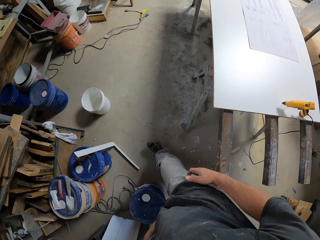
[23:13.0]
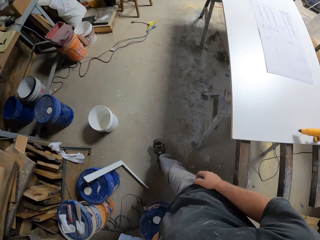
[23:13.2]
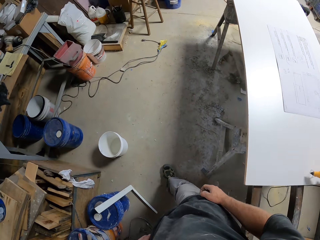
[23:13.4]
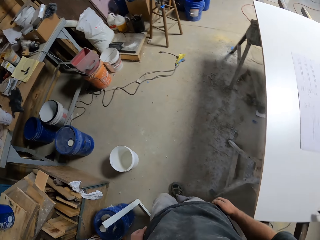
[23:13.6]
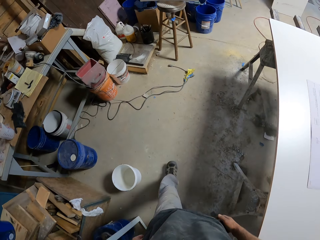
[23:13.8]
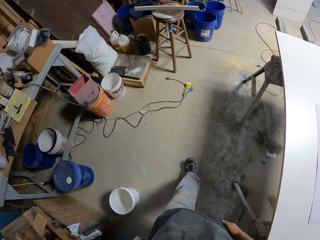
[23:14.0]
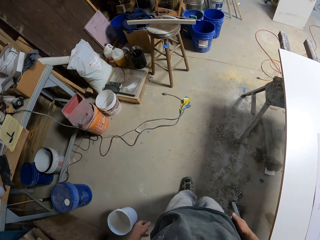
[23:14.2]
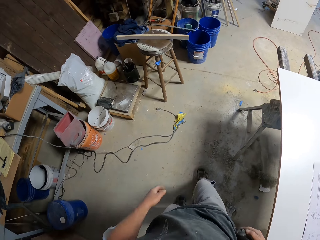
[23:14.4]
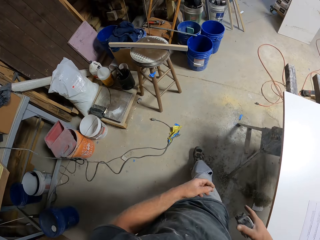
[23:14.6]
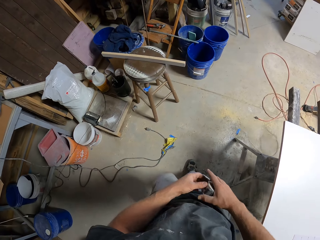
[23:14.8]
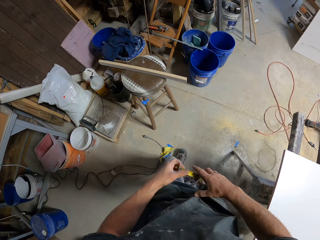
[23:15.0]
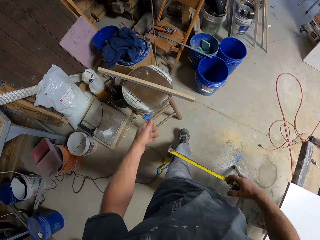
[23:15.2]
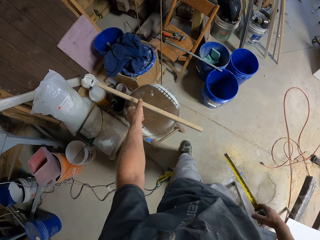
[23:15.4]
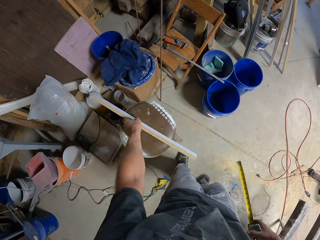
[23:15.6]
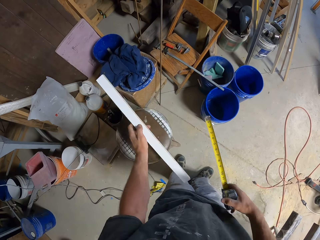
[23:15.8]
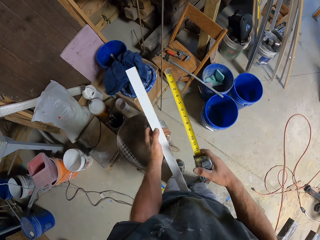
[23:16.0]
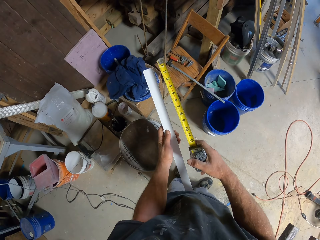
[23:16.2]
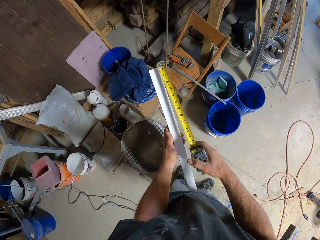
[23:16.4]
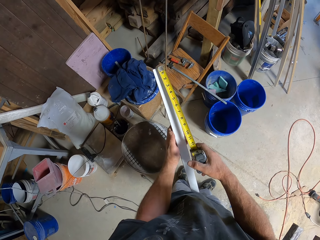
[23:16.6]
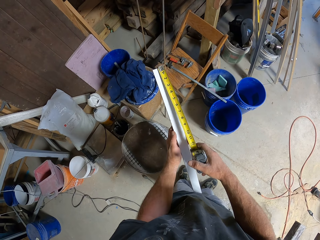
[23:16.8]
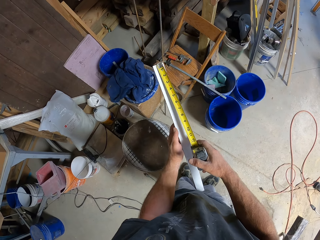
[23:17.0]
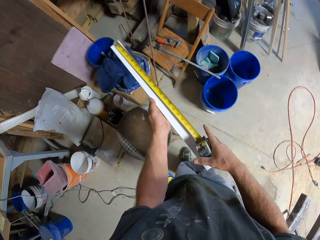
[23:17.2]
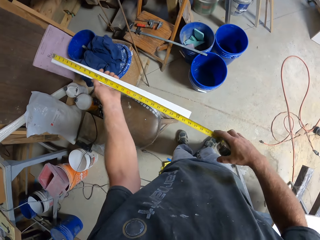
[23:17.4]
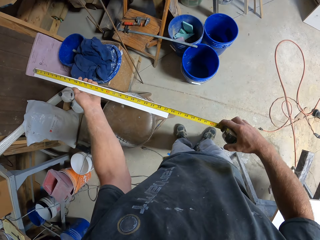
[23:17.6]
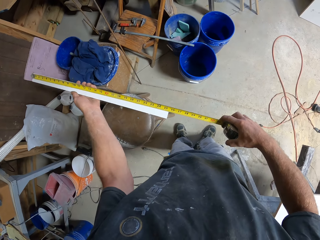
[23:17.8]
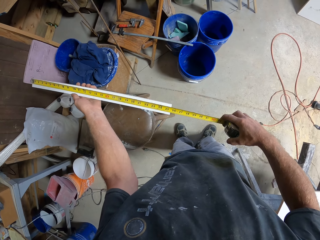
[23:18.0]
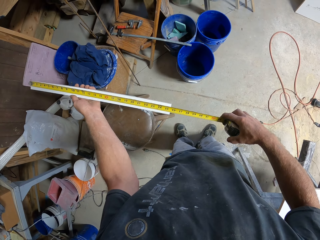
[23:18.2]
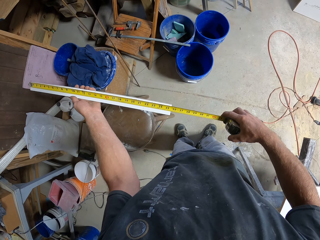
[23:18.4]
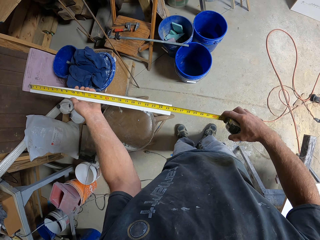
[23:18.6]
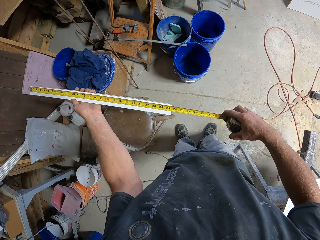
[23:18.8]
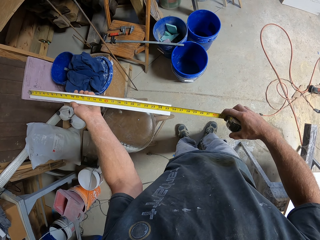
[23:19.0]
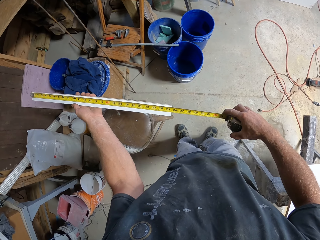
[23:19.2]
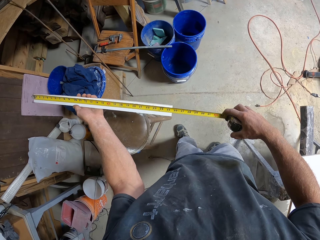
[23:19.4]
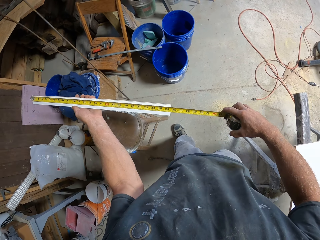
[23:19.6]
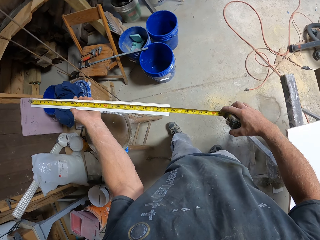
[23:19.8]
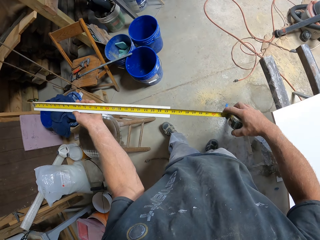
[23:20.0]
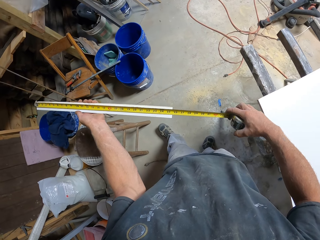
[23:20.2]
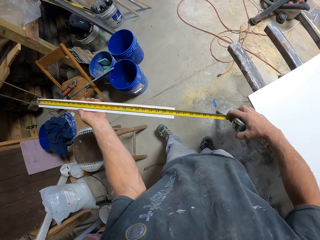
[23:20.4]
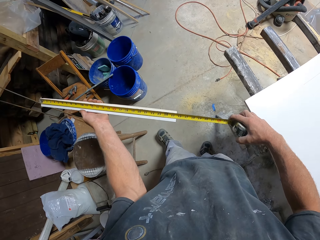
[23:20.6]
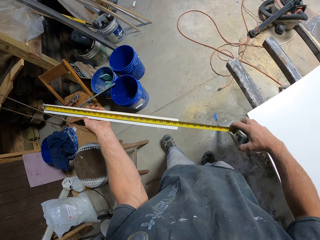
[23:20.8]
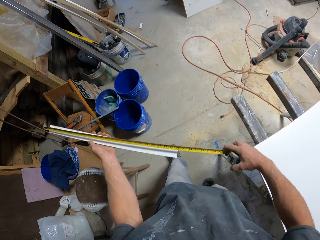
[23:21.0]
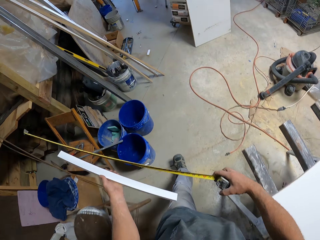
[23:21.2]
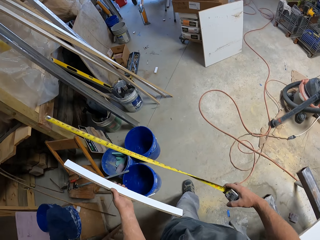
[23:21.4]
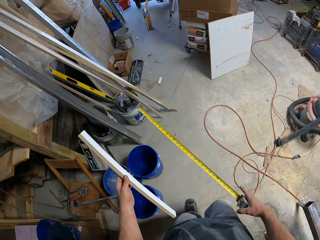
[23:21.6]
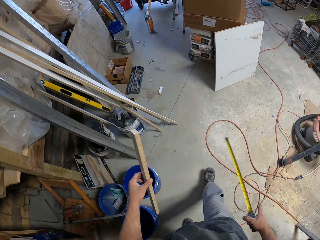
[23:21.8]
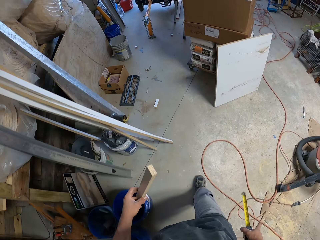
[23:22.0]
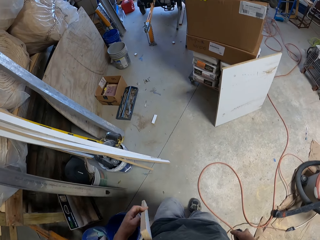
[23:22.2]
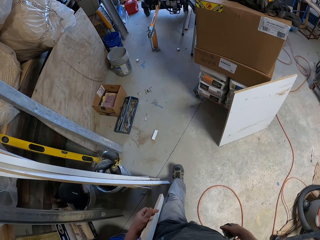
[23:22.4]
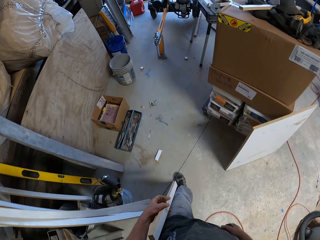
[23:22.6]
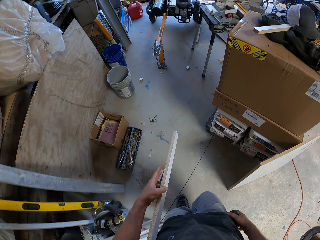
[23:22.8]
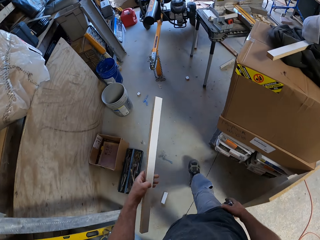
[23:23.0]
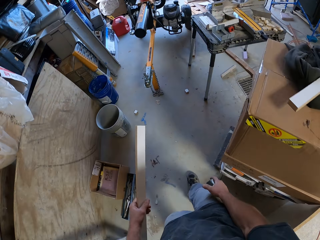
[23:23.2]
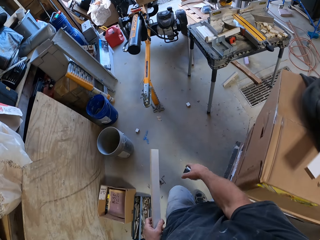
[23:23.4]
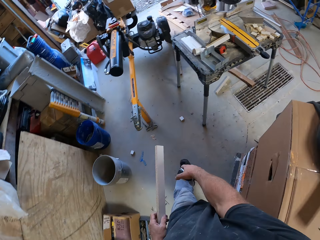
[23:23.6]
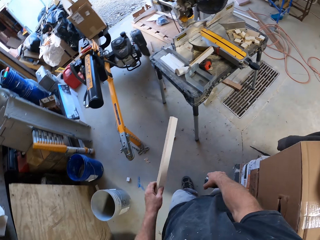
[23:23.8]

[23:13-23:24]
The camera wearer walks across the workshop. They take out the tape measure and spread out the tape measure. They pick up a piece of wood. They measure the piece of wood. They move in the workshop. They walk across the workshop.

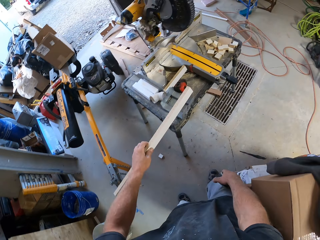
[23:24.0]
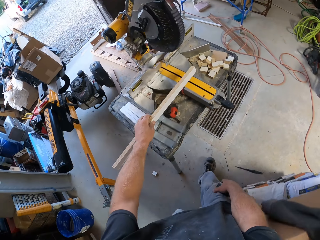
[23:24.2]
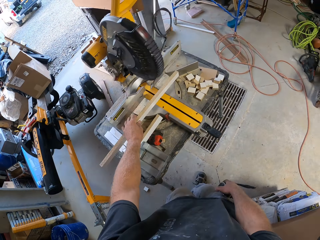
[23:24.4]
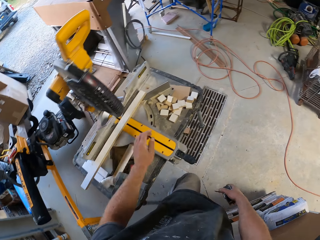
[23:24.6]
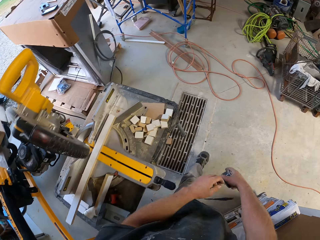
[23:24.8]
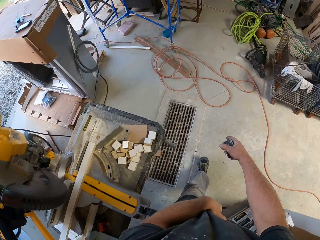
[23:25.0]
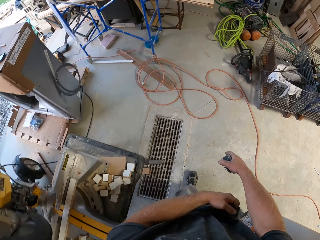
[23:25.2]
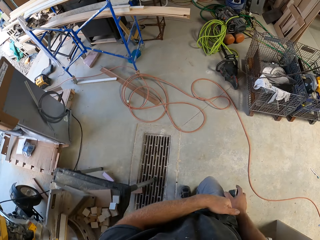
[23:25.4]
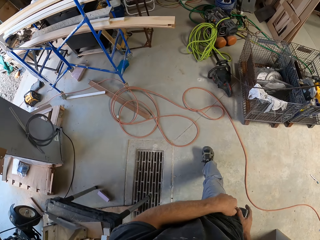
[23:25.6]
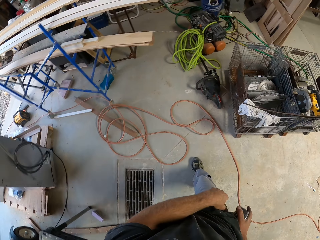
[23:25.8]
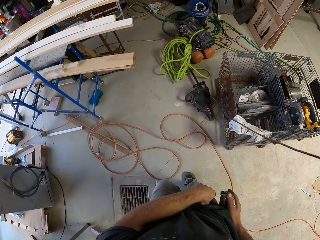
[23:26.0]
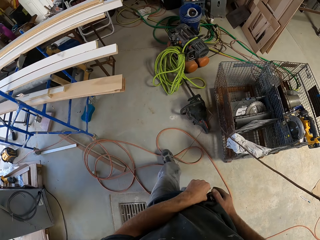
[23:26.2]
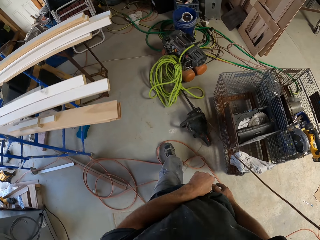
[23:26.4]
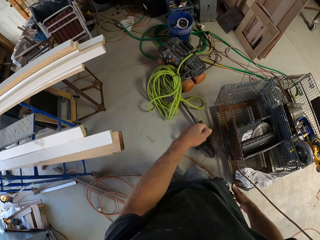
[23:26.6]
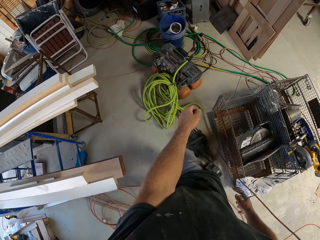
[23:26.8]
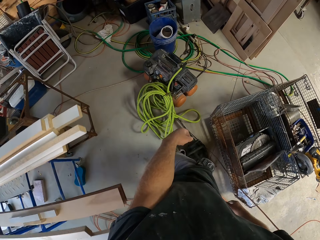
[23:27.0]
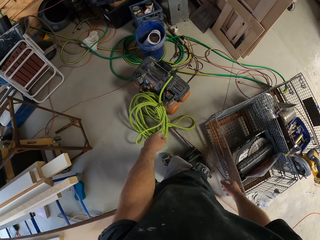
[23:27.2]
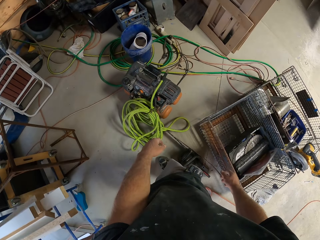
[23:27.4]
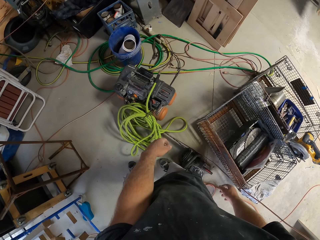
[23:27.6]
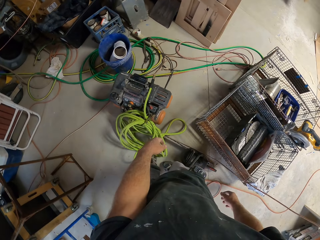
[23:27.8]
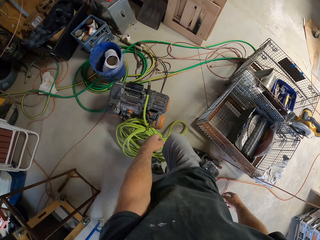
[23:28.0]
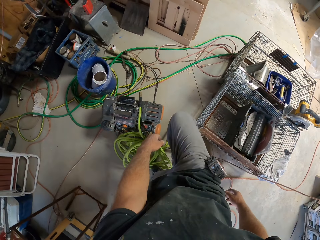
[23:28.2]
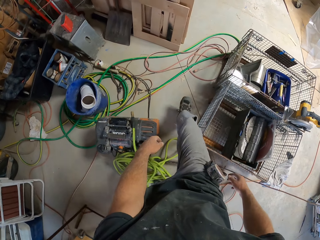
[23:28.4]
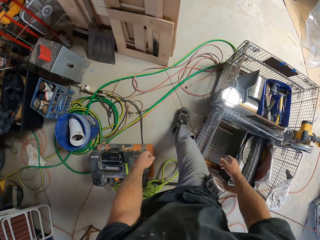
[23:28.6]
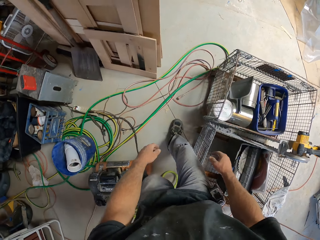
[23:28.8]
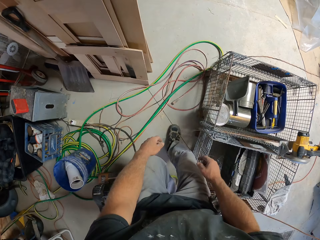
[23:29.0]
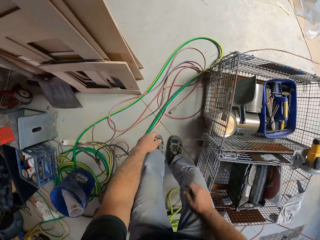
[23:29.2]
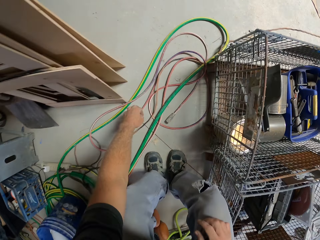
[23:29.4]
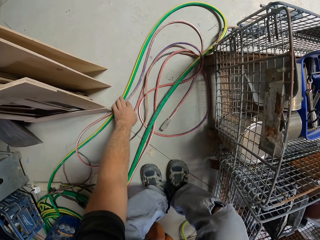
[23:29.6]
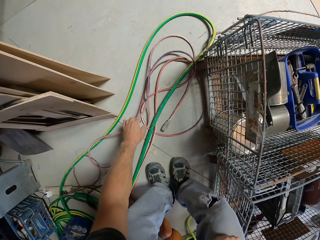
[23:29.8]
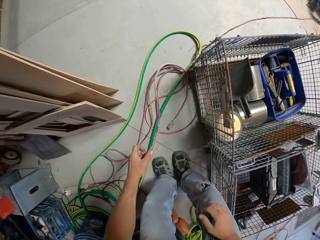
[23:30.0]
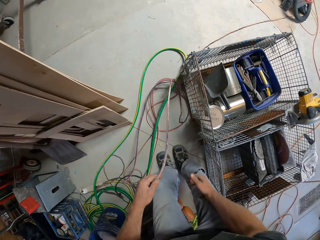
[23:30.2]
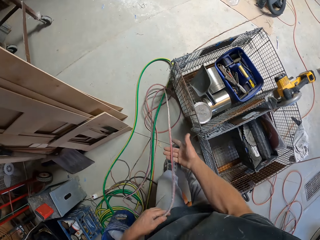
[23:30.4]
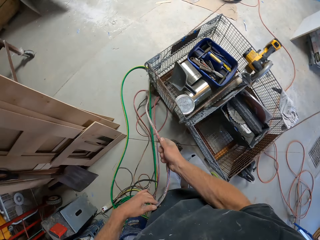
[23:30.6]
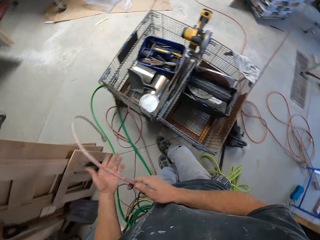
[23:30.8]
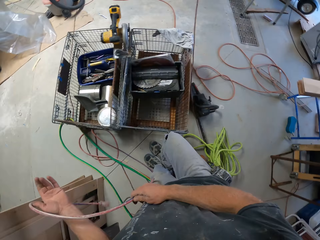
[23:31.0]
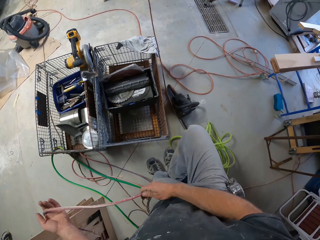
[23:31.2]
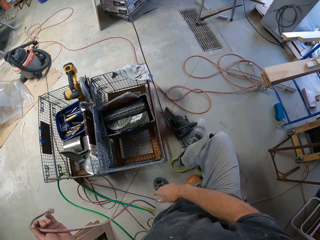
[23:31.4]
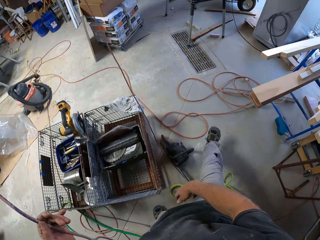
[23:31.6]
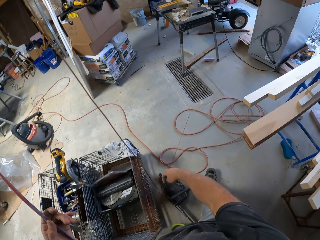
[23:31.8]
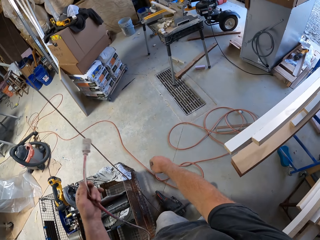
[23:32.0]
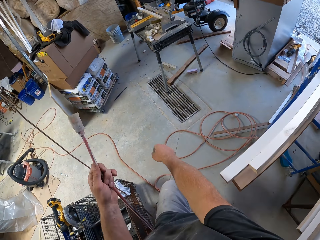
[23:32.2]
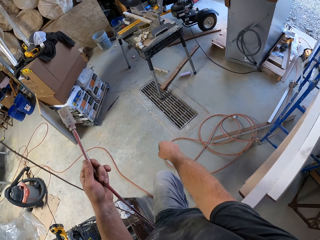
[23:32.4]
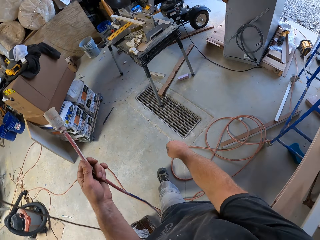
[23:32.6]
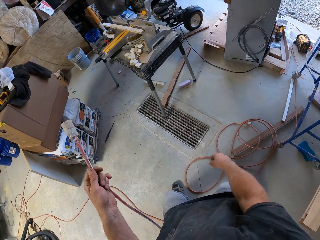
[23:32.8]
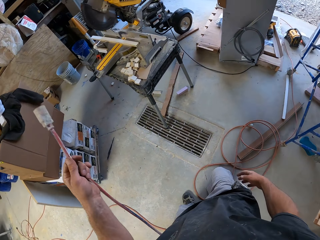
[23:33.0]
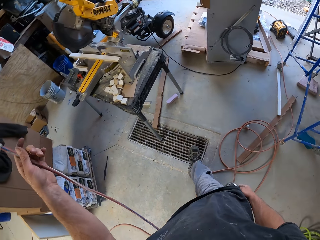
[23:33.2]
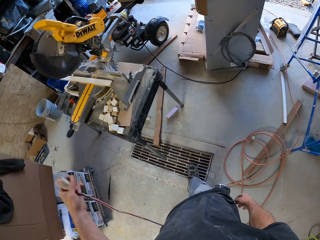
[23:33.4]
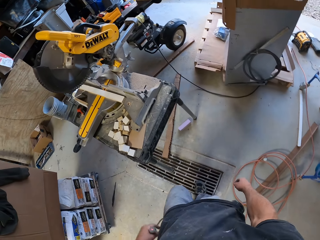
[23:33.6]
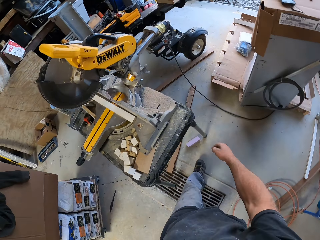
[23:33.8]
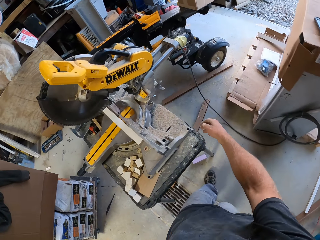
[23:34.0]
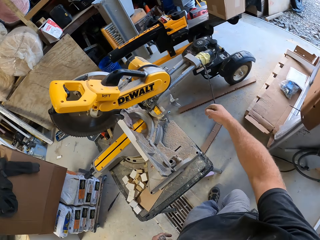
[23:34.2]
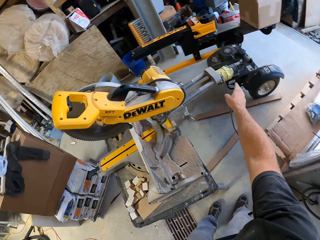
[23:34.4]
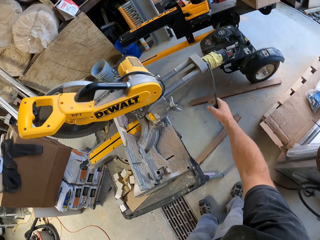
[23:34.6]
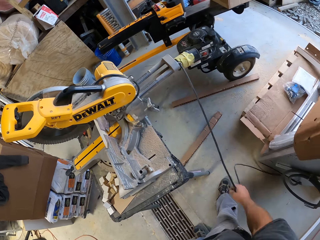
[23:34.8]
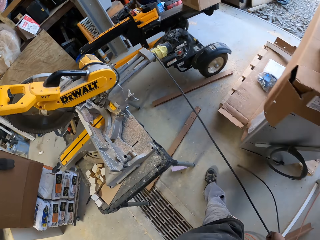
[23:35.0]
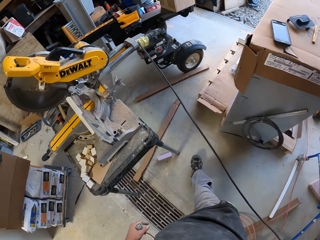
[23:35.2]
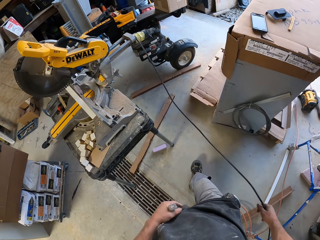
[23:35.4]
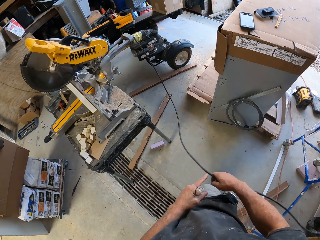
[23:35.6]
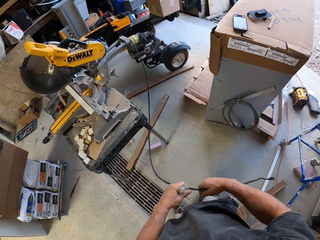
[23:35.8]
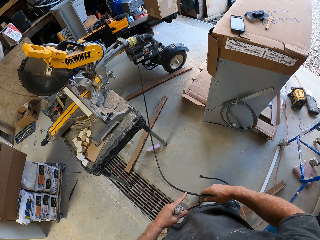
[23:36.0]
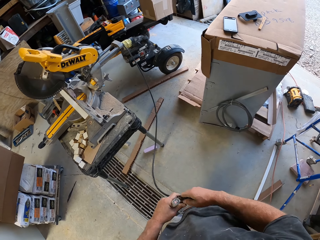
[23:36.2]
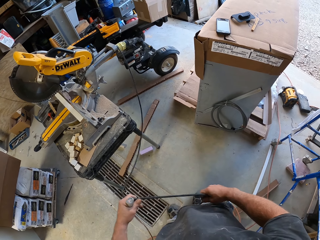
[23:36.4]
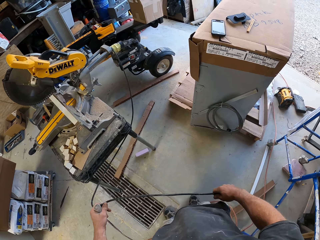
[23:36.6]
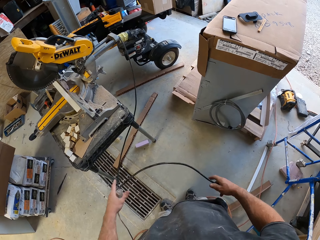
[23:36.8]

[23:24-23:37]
The camera wearer puts the piece of wood on the wood cutter machine. He walks across the workshop. He fixes the tape measure in his garment. He picks up the cable. He walks across the workshop. He pulls the cable. He picks up the cable.
